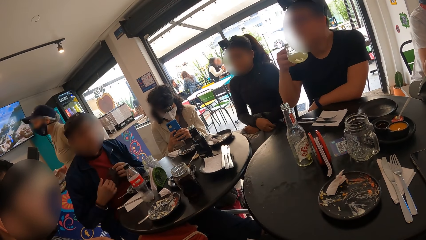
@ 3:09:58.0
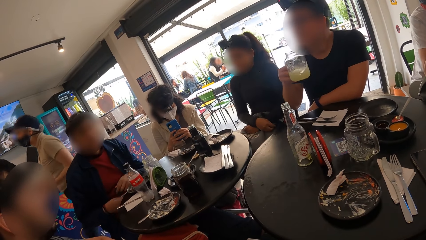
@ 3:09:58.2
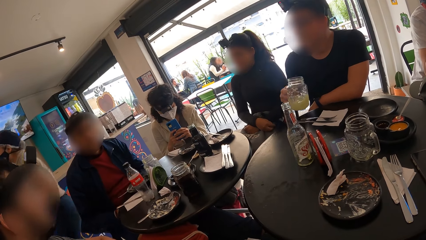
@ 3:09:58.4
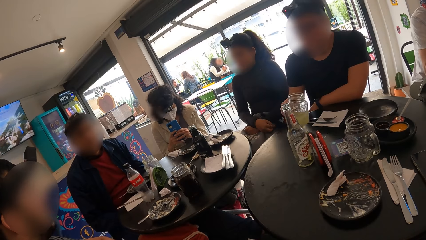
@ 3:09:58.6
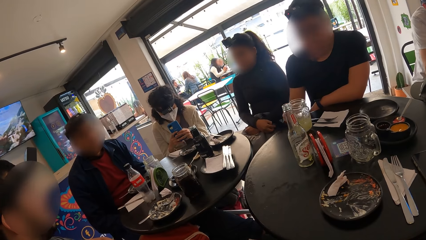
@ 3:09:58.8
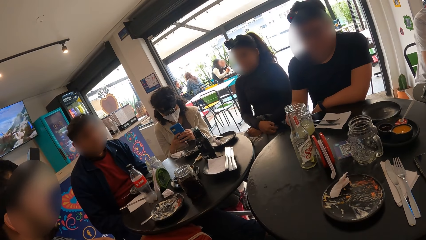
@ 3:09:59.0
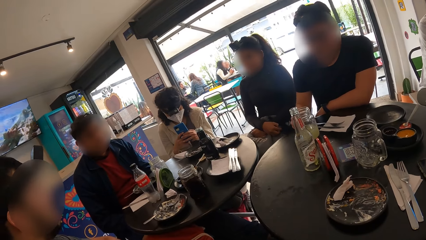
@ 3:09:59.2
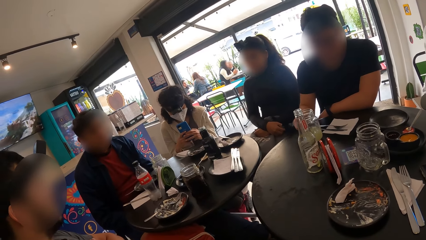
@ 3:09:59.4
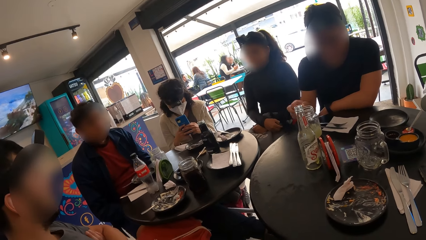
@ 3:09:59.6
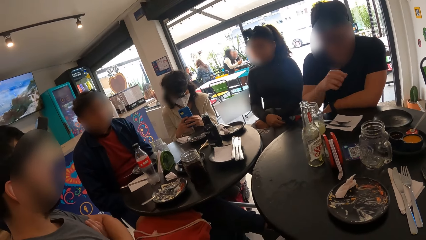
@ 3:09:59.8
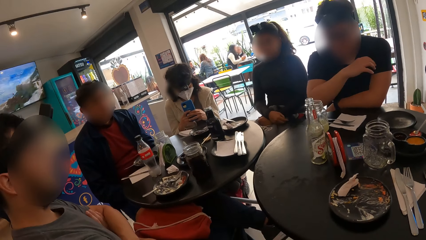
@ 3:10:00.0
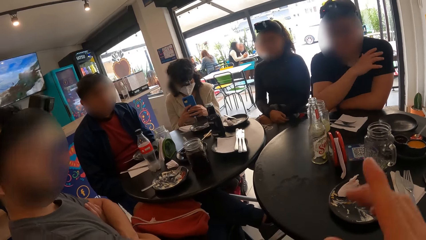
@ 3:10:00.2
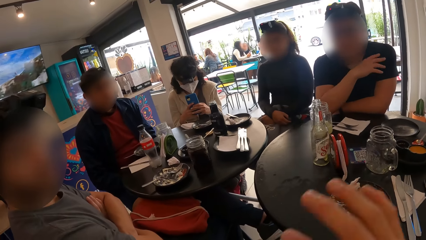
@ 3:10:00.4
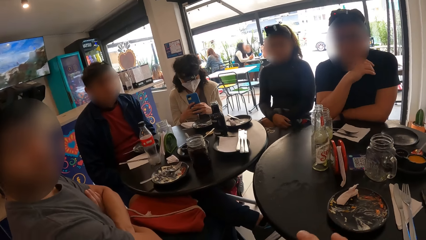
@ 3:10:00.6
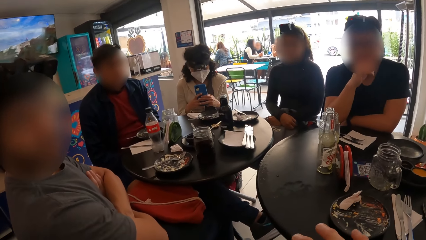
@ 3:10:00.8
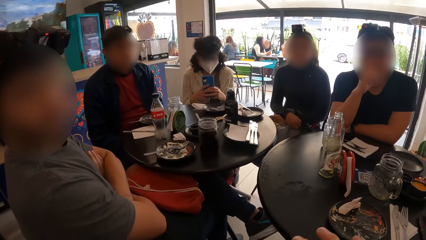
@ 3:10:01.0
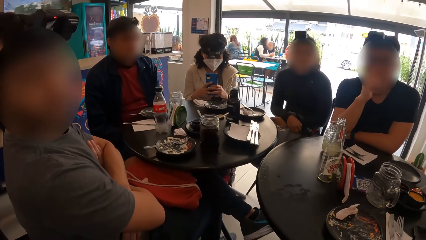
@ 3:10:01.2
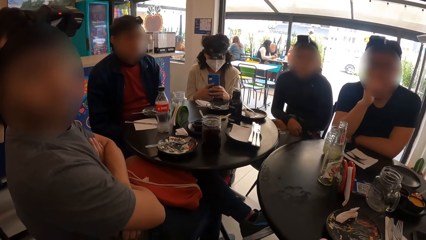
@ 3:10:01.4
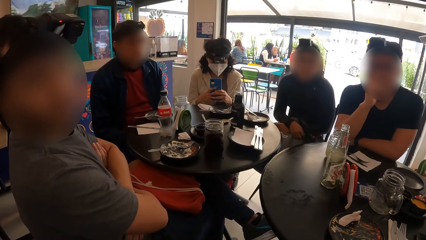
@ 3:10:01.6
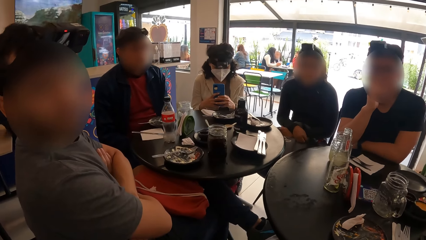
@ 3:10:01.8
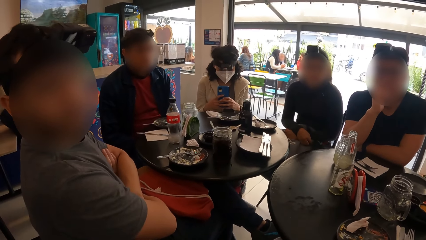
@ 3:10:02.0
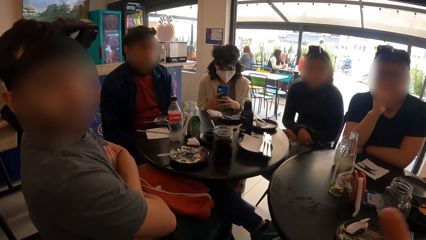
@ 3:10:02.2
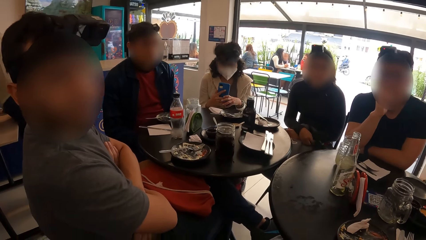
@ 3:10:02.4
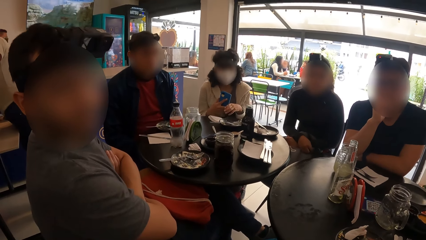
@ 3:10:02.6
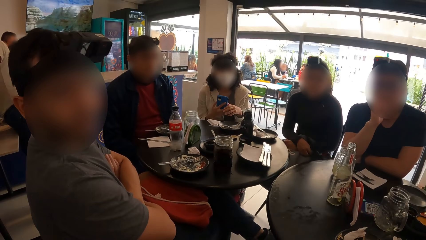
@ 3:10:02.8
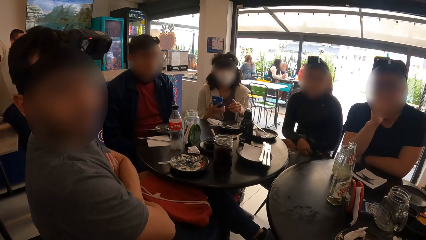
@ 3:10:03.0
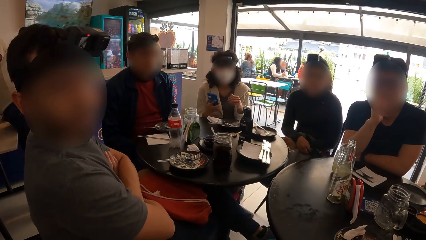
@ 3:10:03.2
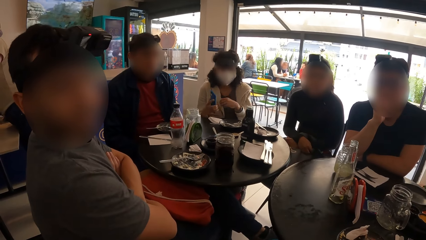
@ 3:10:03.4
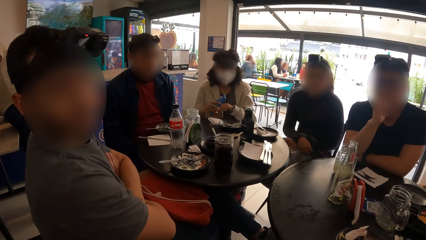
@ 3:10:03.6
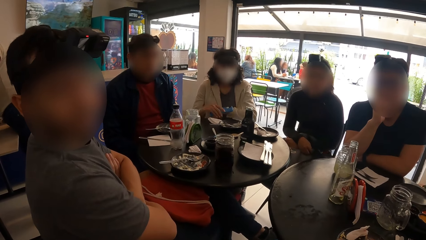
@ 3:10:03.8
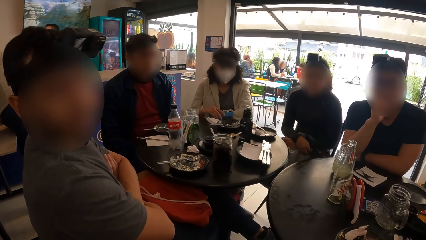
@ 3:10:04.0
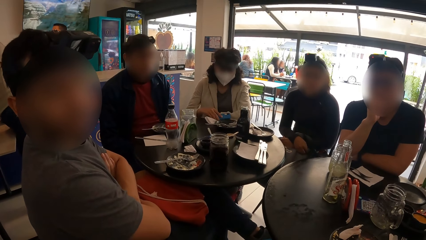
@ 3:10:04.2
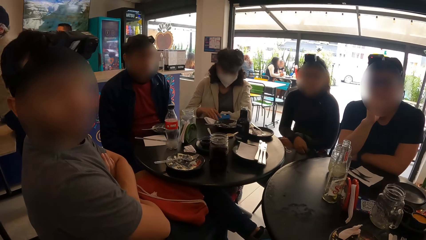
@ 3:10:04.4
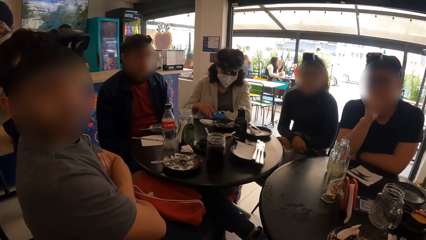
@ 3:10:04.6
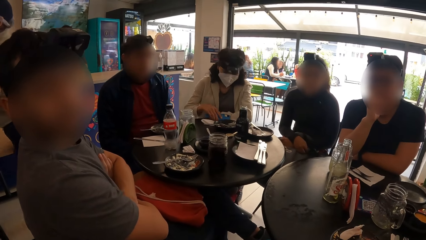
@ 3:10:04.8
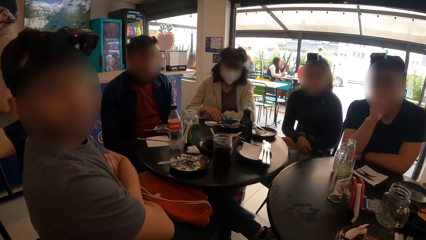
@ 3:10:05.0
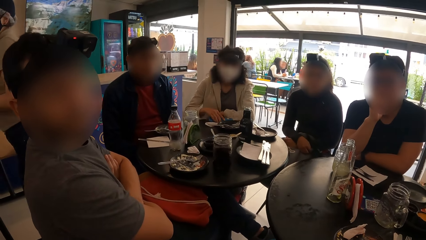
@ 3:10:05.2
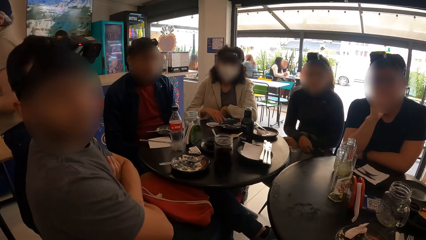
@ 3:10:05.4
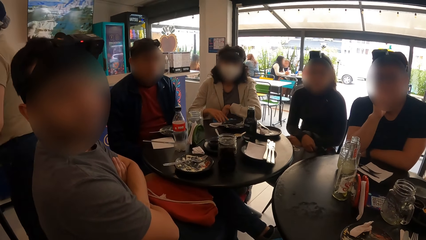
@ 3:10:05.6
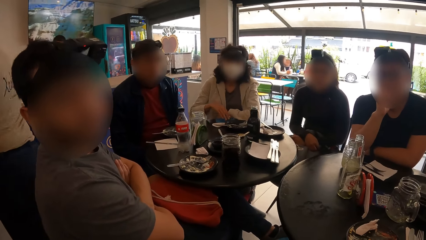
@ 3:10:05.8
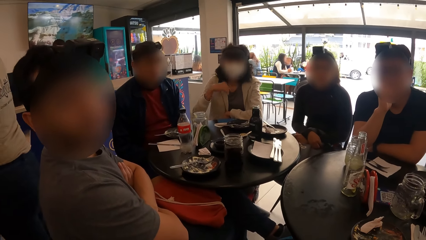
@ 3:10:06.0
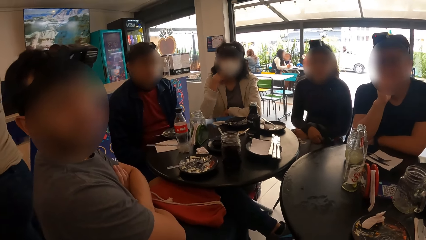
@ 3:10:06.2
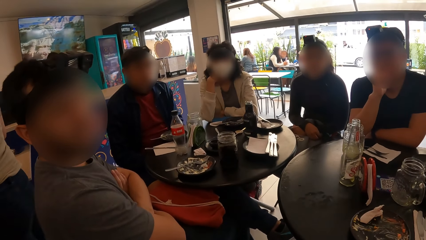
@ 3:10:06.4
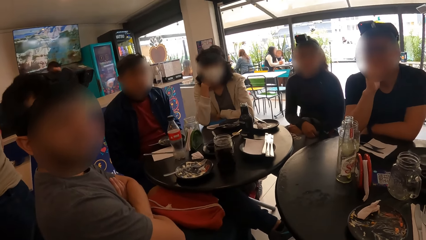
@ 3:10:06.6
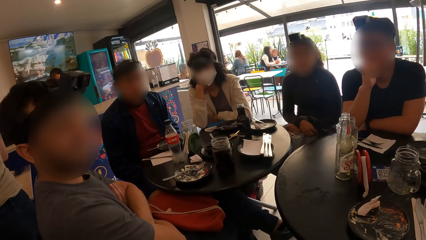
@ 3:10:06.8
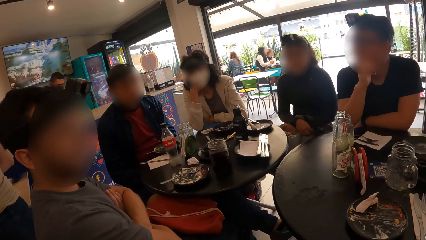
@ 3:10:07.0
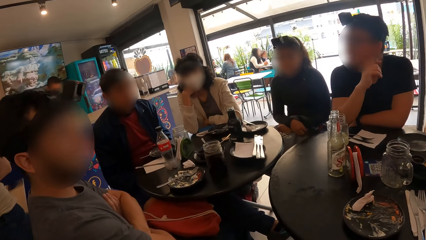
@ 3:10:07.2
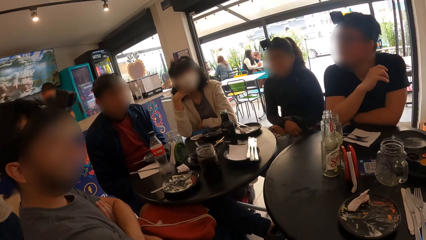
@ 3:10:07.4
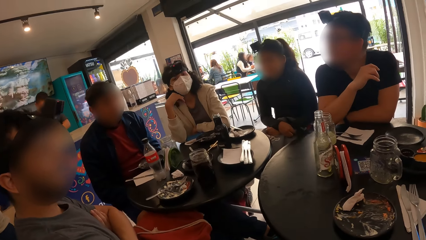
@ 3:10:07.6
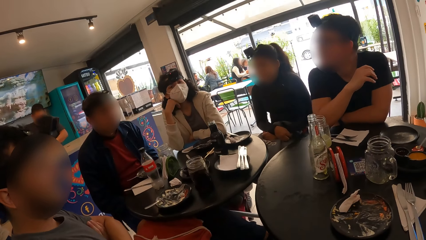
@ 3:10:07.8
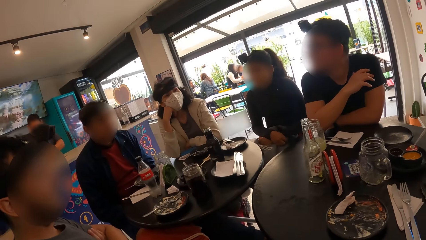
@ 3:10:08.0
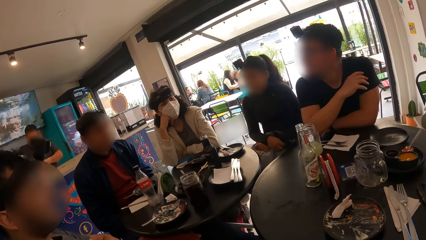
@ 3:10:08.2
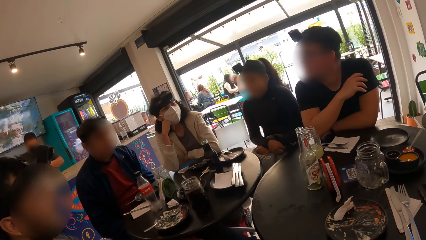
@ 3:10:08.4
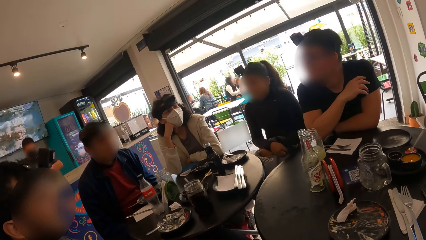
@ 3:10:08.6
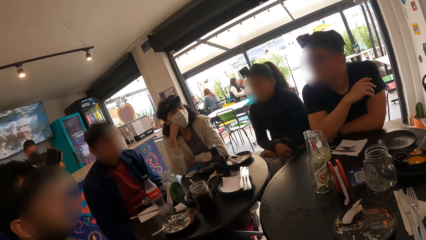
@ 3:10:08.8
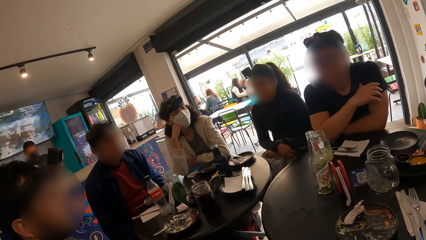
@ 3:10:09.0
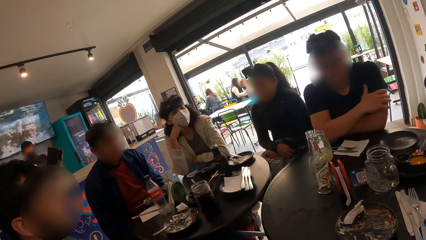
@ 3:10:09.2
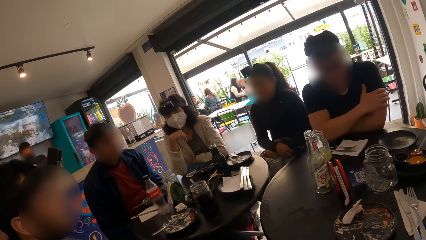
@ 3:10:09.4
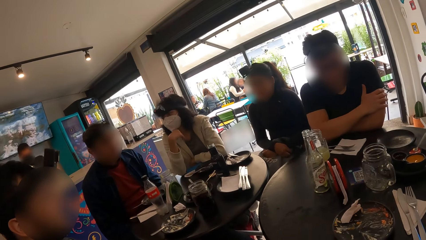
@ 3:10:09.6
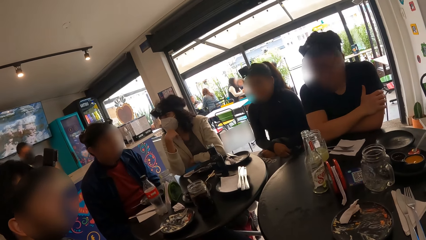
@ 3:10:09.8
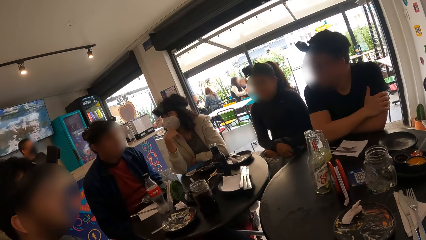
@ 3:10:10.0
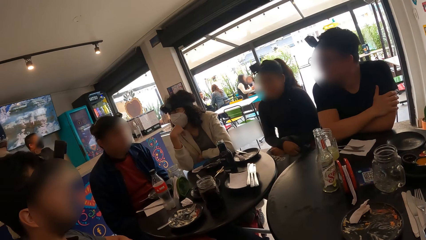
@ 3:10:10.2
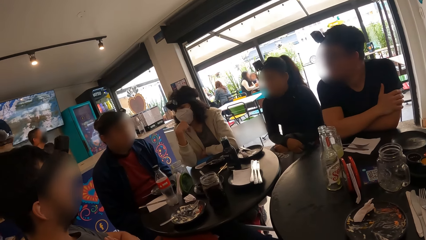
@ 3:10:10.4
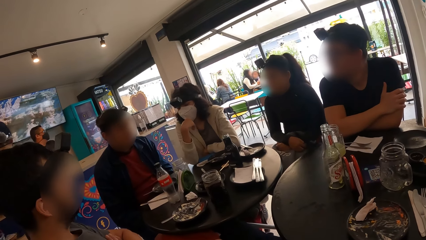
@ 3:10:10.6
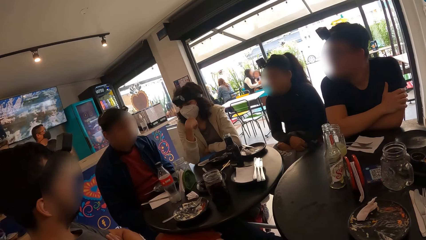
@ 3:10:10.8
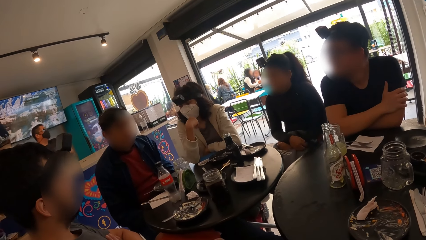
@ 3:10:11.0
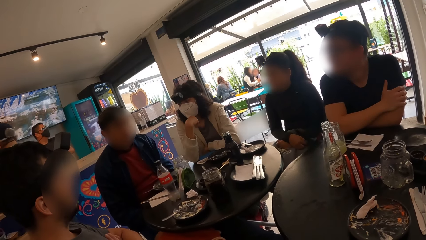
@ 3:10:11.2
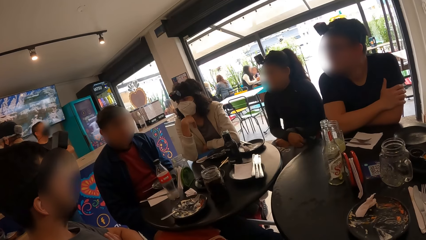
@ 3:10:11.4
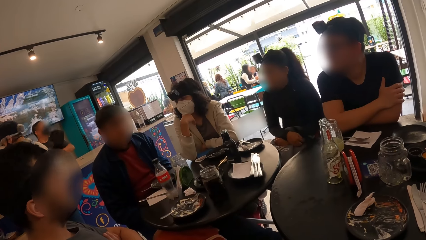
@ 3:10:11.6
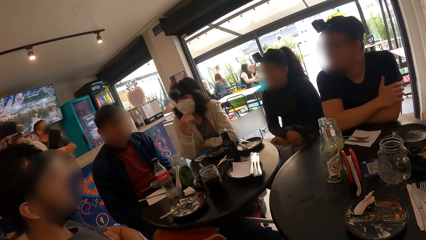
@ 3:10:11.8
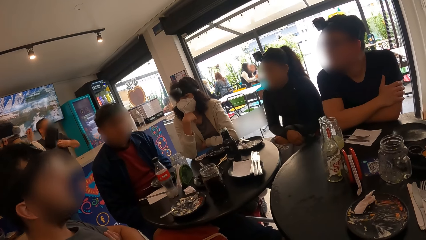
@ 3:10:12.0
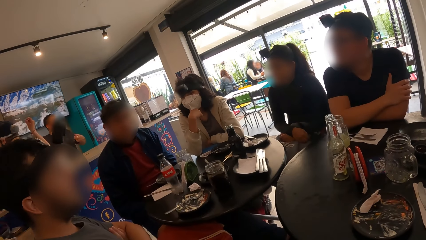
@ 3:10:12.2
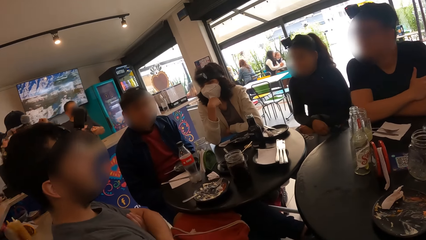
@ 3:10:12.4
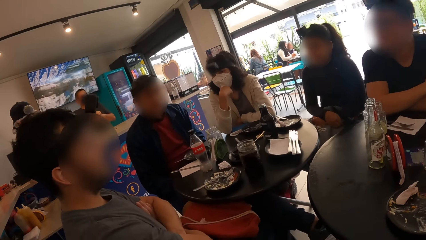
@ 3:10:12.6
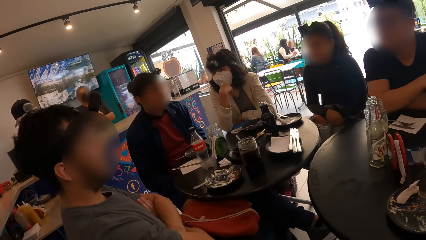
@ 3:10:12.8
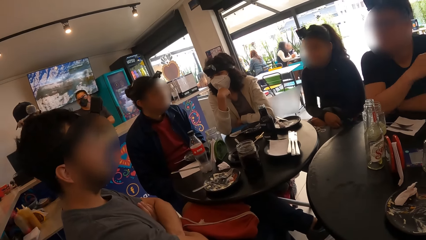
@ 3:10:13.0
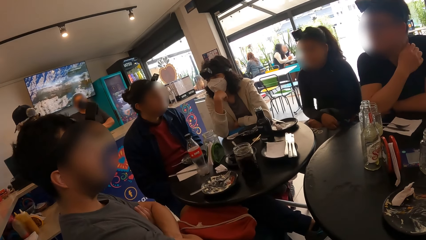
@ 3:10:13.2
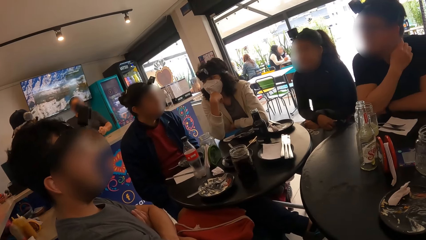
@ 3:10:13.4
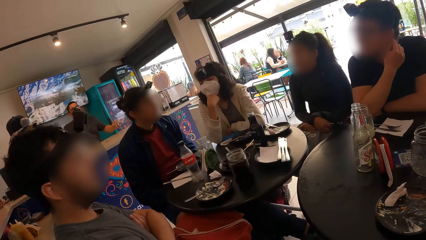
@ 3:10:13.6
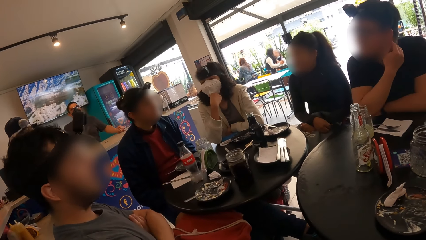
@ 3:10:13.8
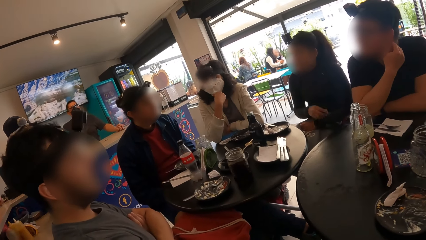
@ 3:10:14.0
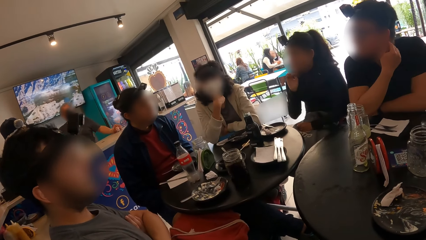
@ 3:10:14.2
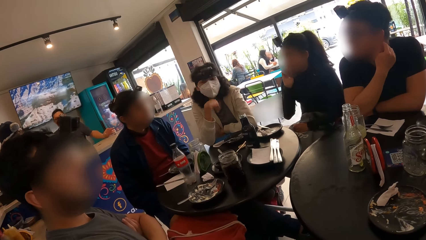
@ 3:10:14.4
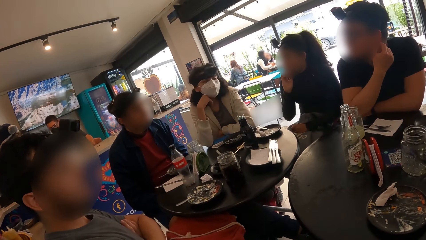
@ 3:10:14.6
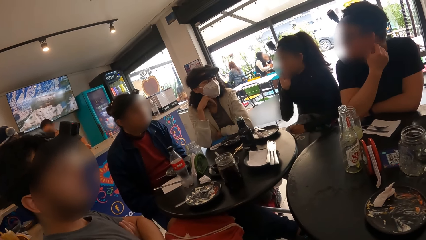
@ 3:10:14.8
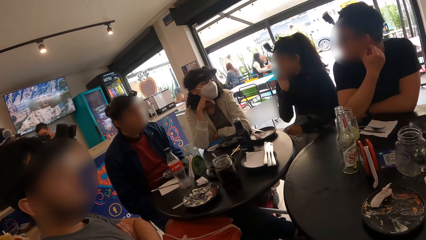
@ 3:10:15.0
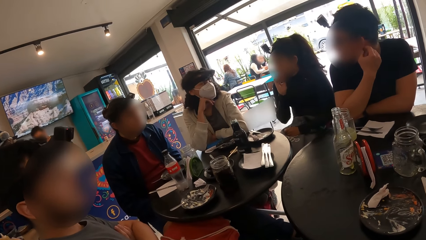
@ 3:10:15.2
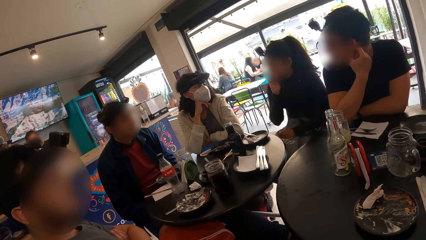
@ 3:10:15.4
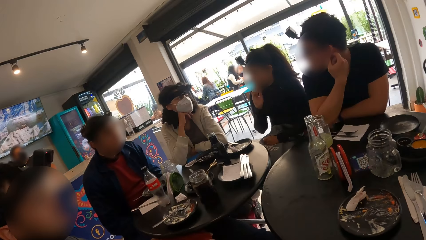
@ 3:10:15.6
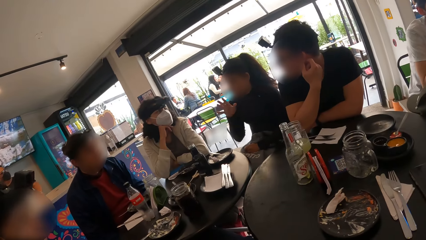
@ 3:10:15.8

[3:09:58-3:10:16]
A man places the glass cup in his right hand on the table. The camera wearer converses with the man. They look around the restaurant. A woman places the phone in her right hand on the table. The camera wearer looks at another man and converses with the other man. They look around the restaurant. Another woman raises her right hand to her face.
